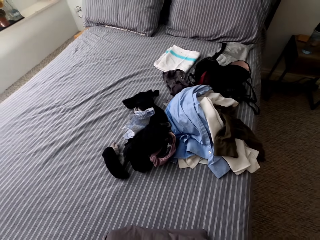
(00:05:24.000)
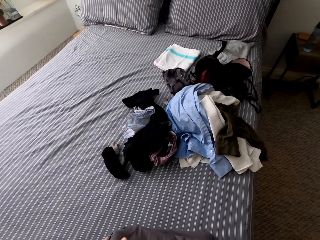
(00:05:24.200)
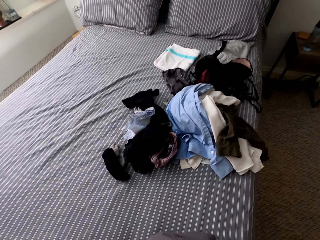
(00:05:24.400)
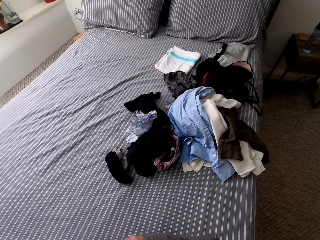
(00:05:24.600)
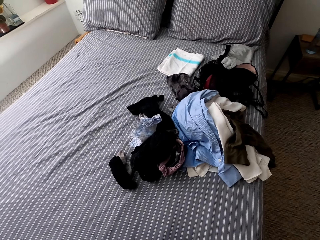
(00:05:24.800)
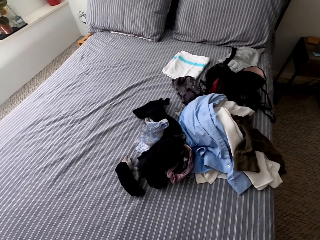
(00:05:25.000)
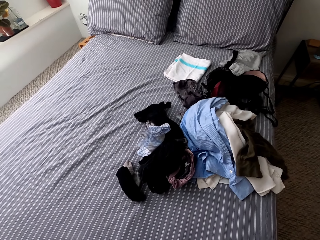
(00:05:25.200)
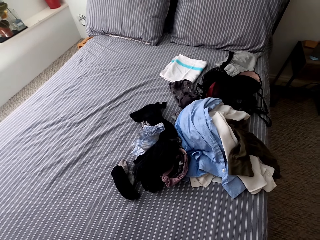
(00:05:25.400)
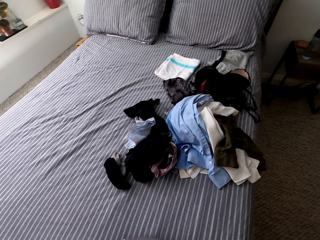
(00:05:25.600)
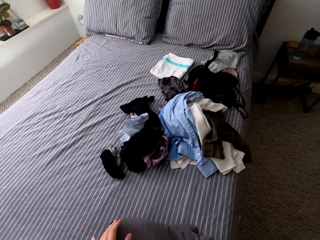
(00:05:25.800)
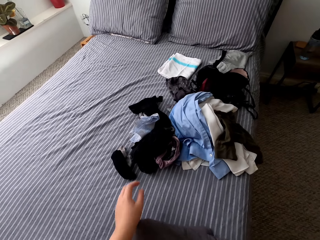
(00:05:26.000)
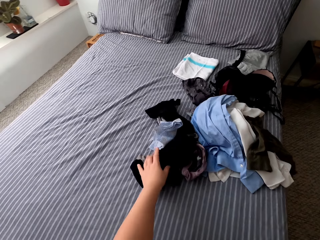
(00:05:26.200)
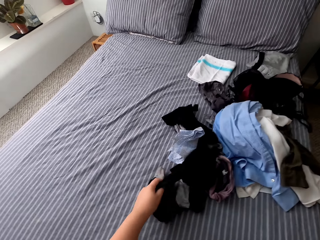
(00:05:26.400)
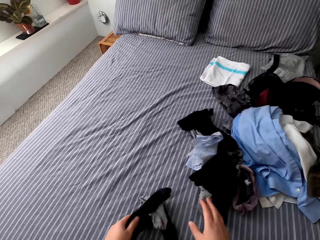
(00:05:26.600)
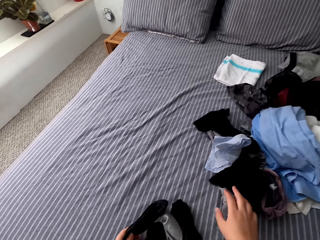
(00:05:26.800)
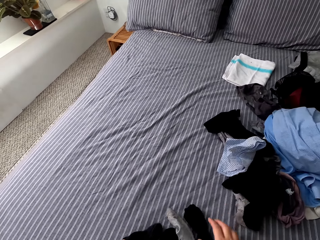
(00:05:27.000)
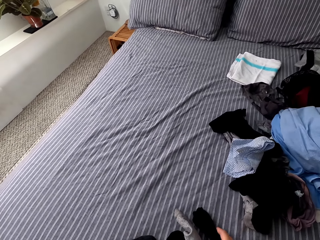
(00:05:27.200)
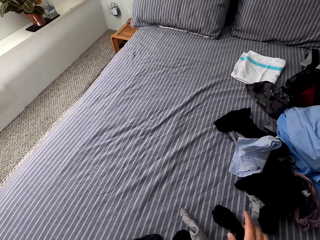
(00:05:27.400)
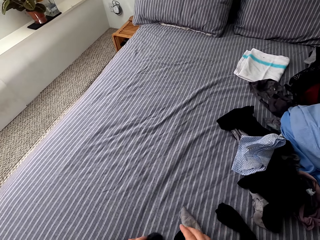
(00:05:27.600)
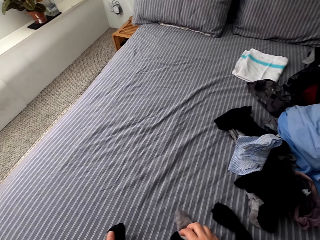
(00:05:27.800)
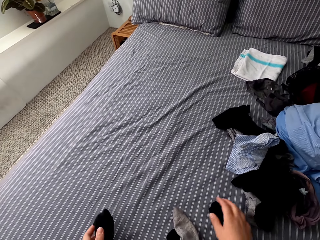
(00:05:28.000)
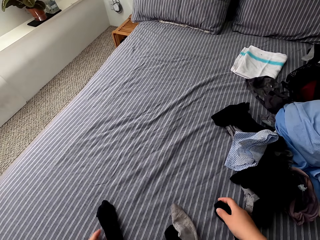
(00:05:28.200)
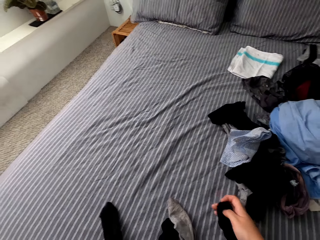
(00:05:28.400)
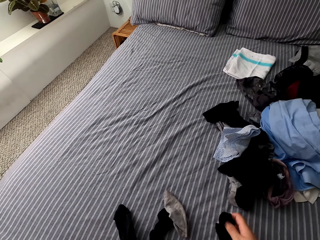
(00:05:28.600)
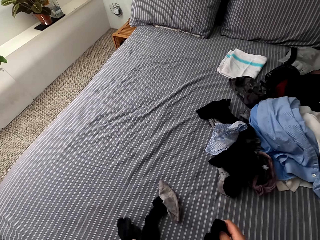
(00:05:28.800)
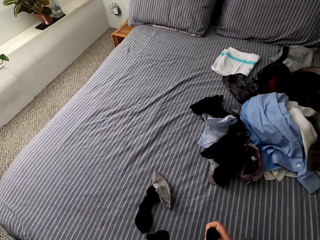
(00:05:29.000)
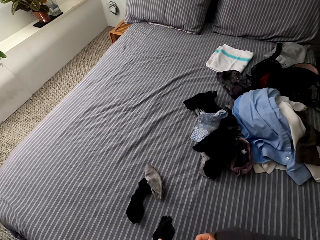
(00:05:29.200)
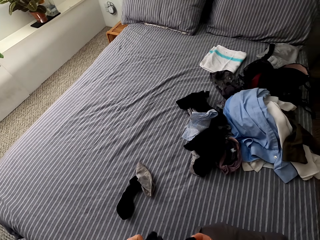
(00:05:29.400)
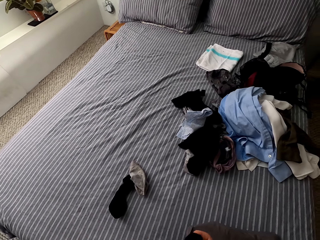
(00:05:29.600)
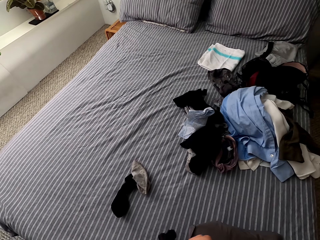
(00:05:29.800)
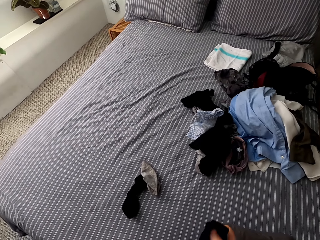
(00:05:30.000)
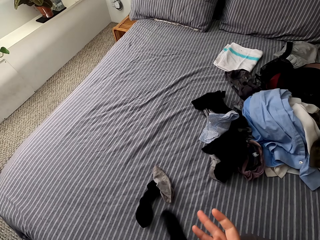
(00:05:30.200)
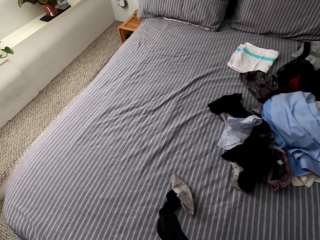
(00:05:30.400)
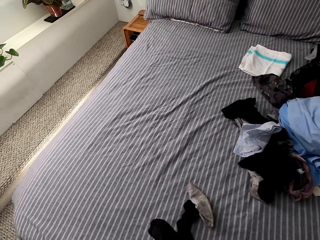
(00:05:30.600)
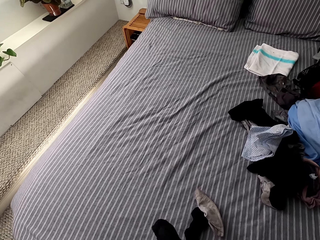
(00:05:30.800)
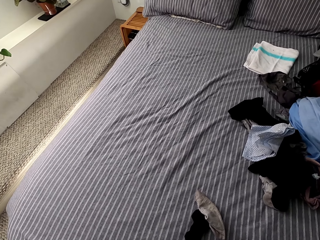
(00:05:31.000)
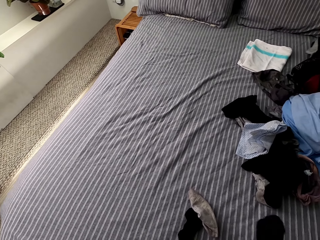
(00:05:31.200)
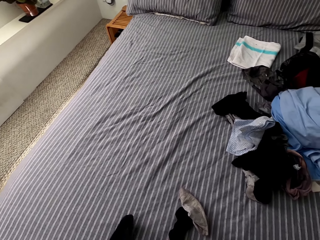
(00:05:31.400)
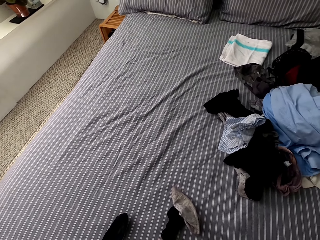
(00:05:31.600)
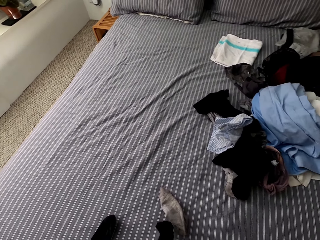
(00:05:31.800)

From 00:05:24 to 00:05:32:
The camera wearer picks up socks.

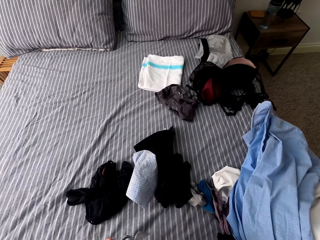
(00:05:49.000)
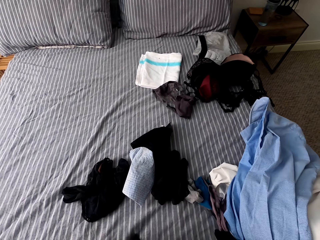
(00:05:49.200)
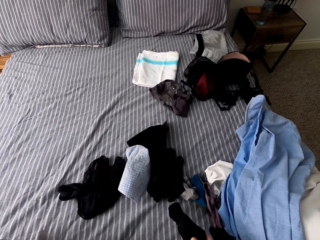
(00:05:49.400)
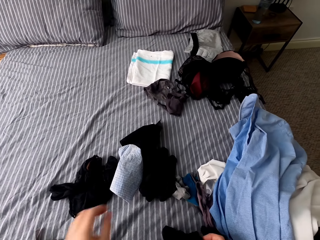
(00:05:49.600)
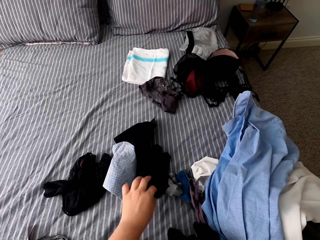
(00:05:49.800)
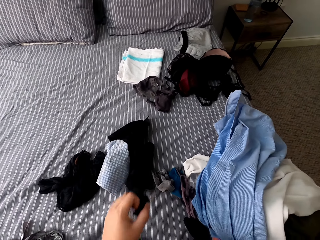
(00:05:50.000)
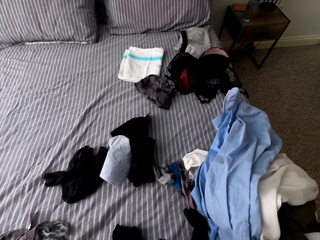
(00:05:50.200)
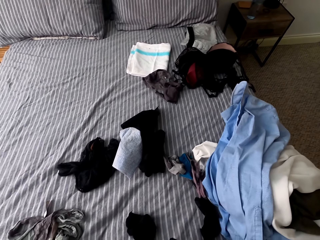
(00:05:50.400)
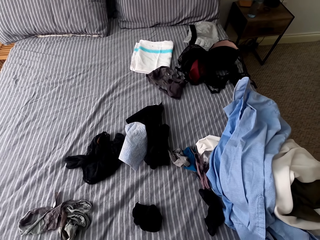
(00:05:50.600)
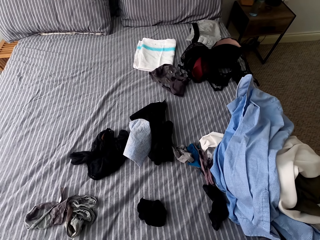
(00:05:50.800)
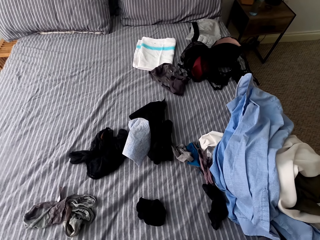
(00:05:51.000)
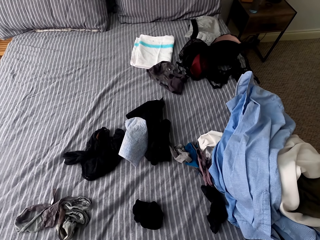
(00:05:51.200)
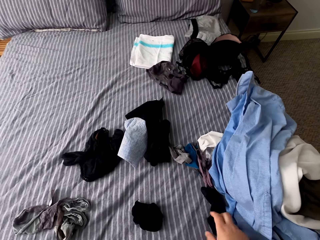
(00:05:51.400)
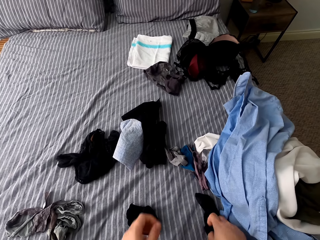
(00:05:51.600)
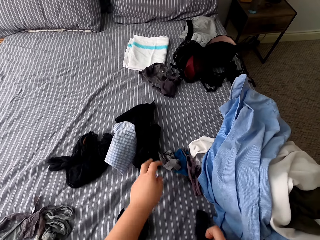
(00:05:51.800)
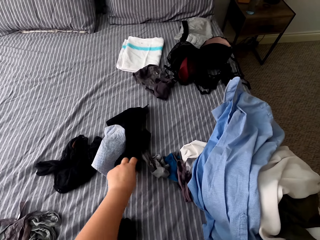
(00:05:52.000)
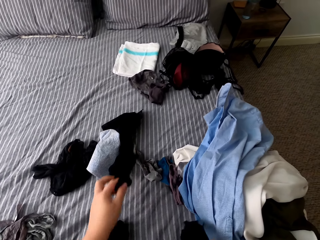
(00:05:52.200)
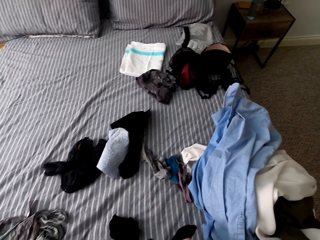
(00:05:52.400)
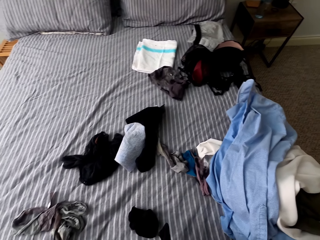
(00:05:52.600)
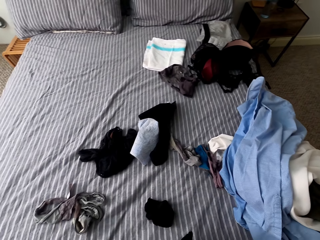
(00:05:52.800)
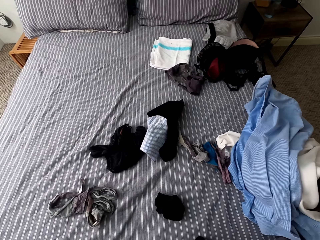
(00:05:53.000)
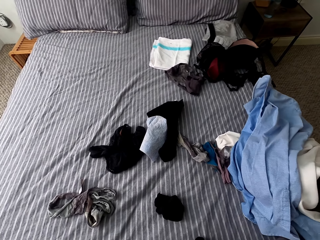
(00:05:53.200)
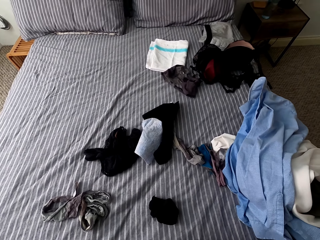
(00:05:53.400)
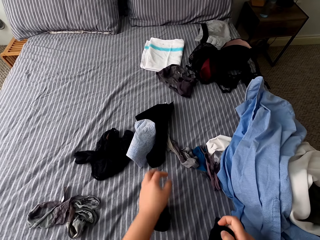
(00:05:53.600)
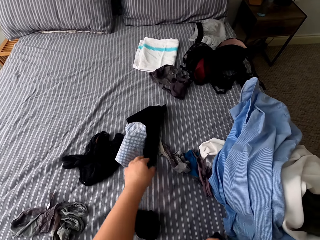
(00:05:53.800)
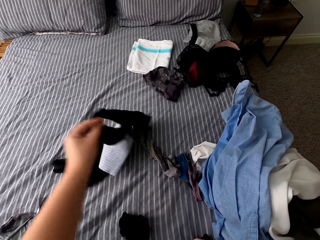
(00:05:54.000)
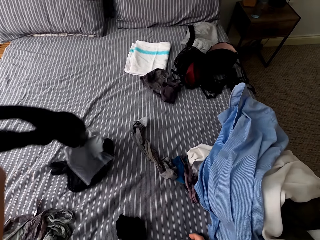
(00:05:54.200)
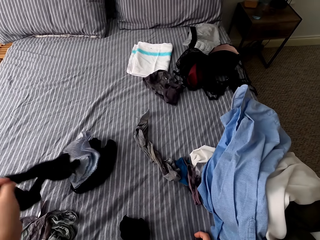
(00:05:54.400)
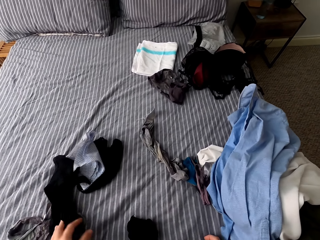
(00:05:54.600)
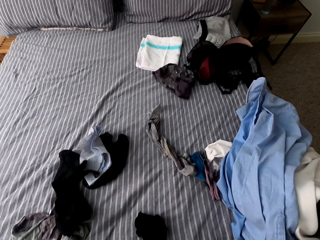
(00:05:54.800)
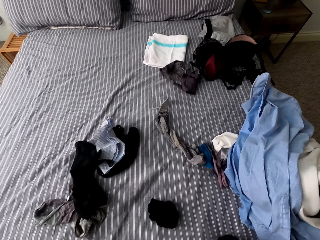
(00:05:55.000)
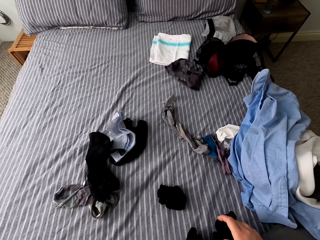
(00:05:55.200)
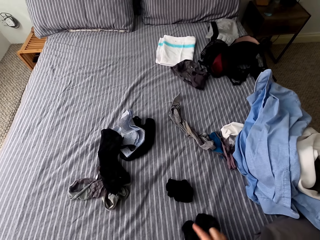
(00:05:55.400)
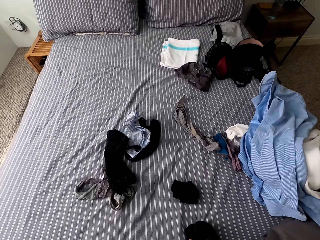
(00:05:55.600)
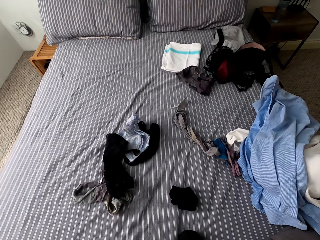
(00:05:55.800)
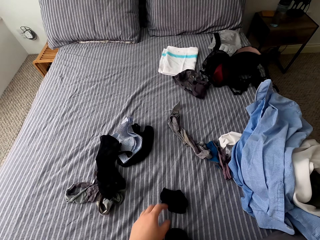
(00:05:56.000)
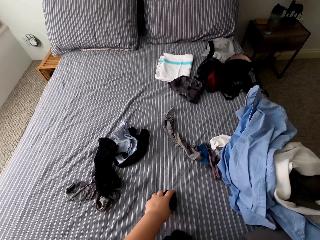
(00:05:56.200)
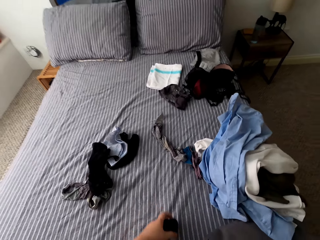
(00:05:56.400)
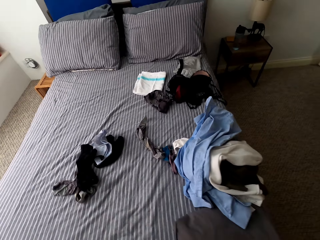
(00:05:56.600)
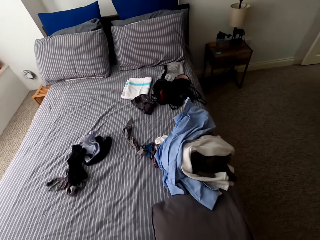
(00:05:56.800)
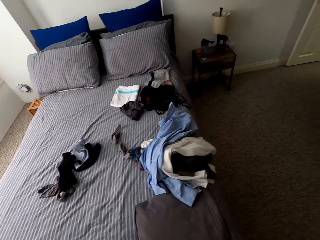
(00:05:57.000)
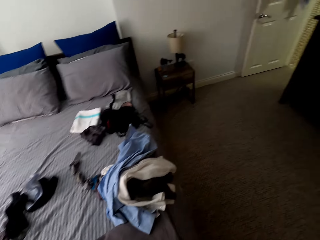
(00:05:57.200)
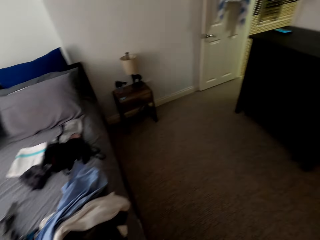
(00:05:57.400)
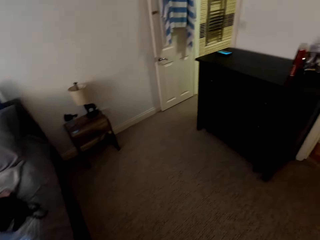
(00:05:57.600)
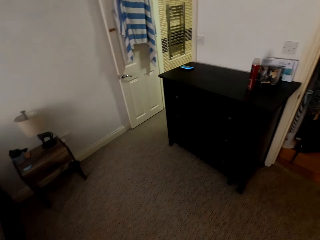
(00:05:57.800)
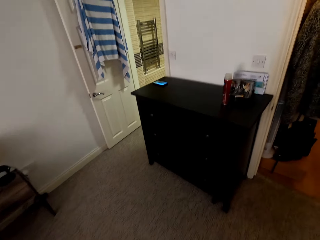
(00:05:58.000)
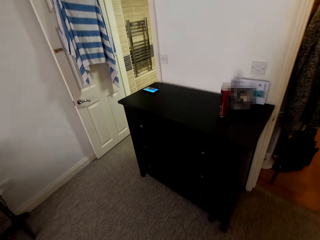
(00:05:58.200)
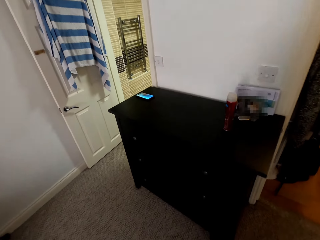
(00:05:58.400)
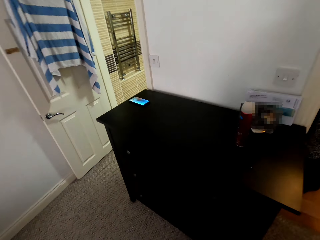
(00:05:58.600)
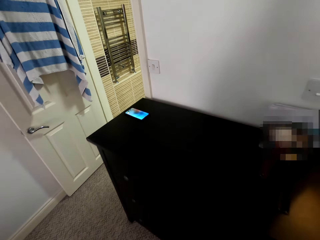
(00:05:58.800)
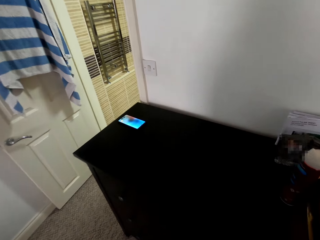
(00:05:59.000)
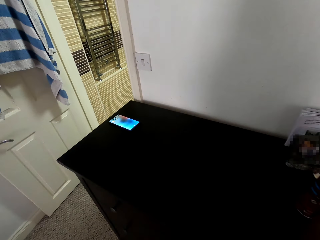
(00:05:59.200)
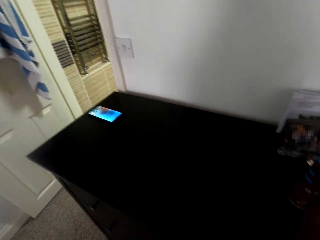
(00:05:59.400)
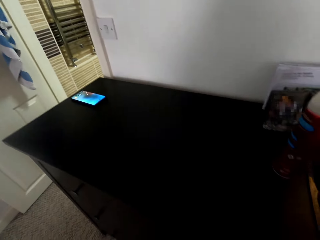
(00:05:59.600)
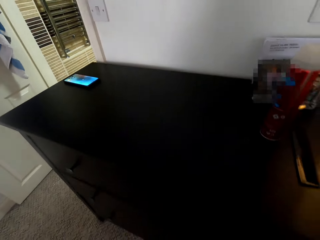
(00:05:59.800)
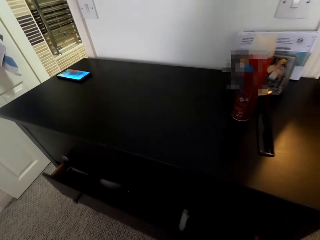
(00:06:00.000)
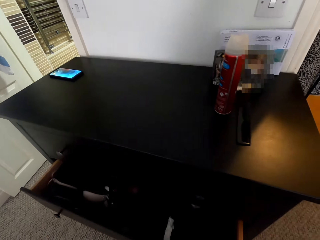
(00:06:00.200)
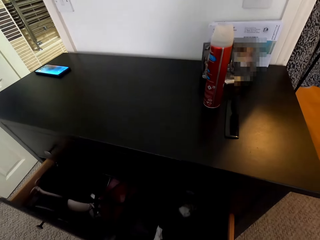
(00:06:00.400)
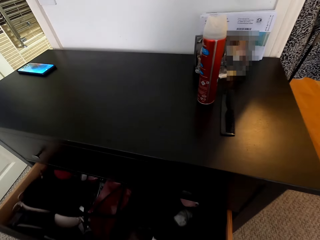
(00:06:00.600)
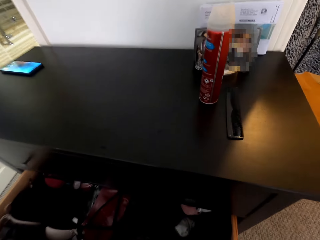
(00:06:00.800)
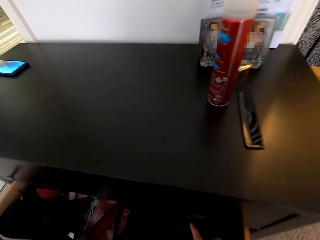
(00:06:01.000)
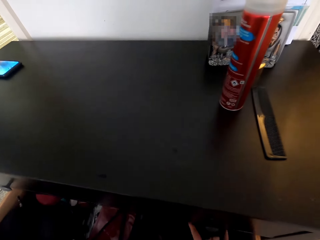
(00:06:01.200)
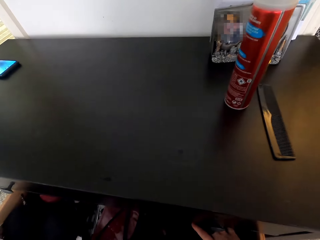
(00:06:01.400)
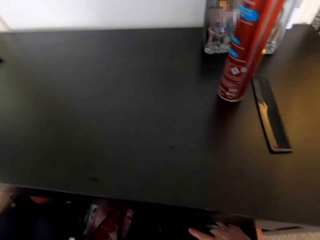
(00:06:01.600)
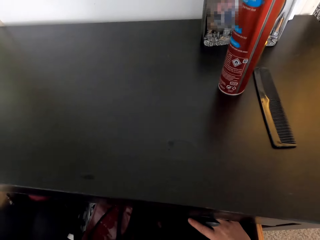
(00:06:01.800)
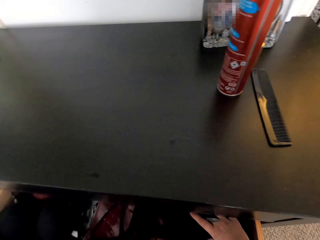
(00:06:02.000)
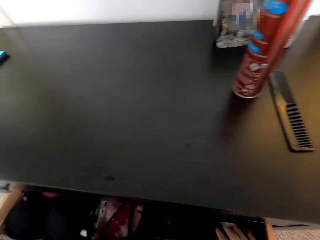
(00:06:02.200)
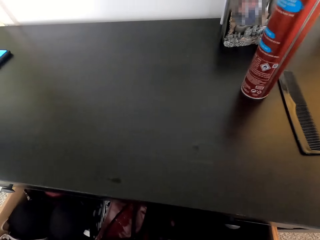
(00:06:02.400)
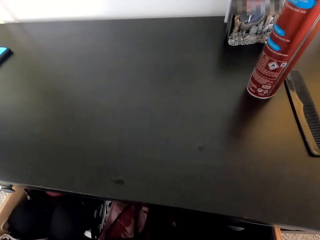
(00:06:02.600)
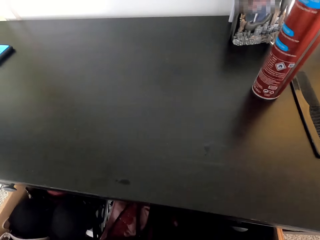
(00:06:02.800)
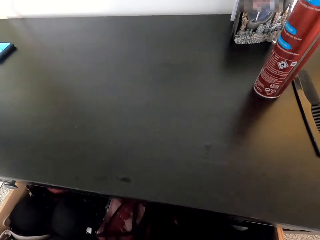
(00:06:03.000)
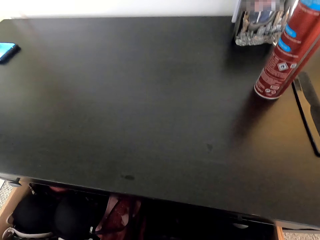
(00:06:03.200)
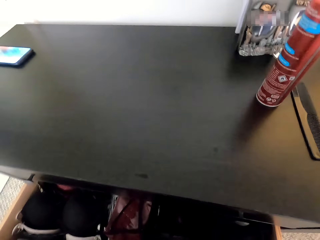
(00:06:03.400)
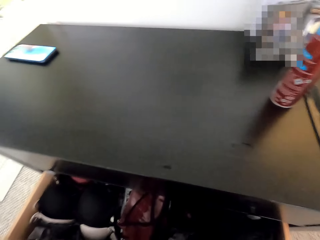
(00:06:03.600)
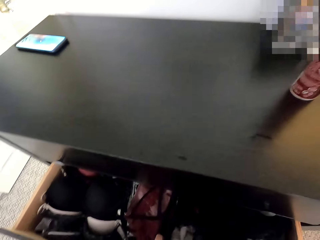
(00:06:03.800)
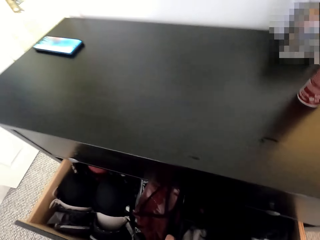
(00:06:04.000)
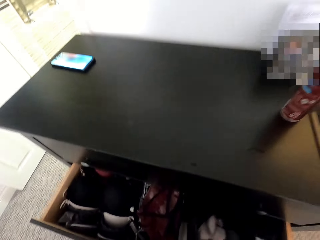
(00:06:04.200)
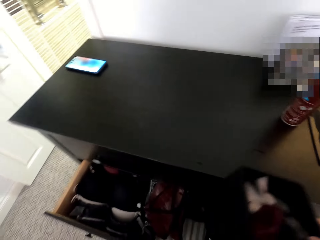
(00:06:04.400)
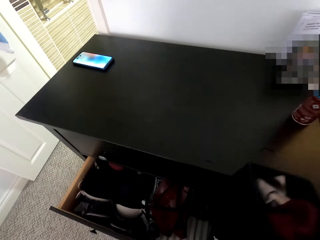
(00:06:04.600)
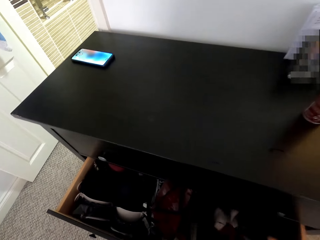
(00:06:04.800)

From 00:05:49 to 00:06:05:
The camera wearer picks up socks. They join the socks together. They pick up a cloth. They drop it on the table. They pick up clothes. They walk around the room. They open the drawers. They take the clothes.
